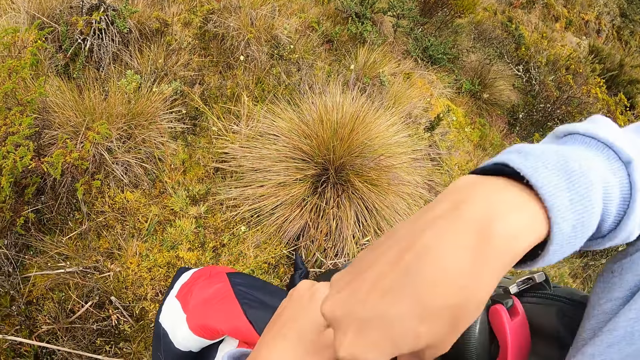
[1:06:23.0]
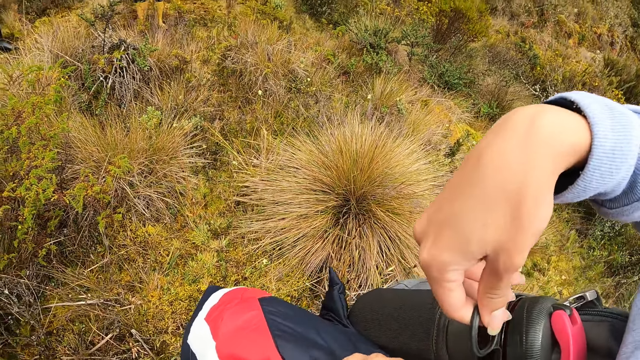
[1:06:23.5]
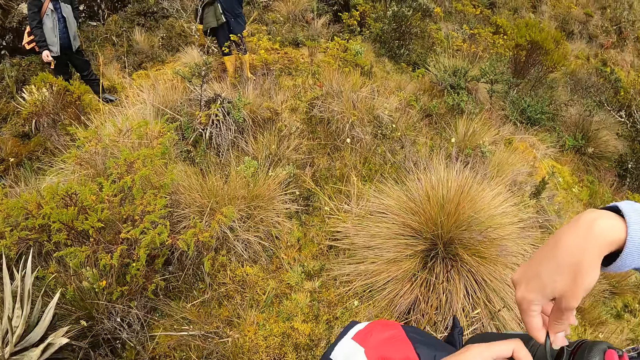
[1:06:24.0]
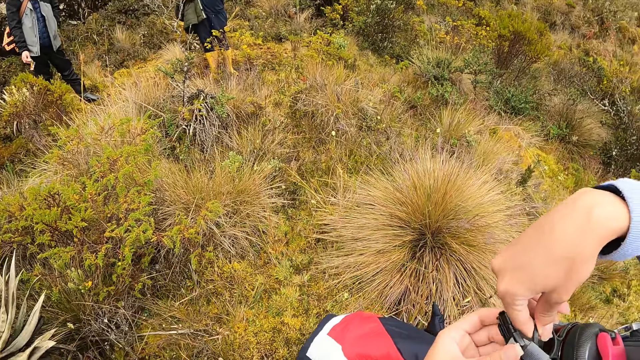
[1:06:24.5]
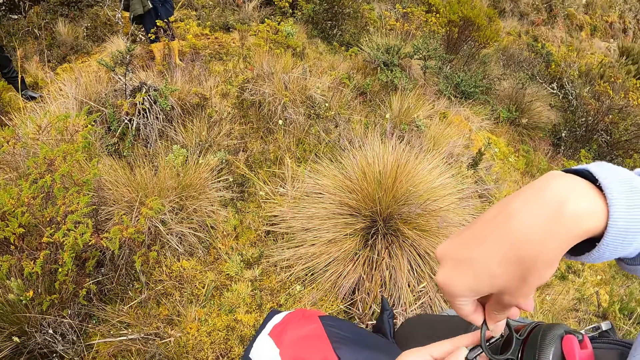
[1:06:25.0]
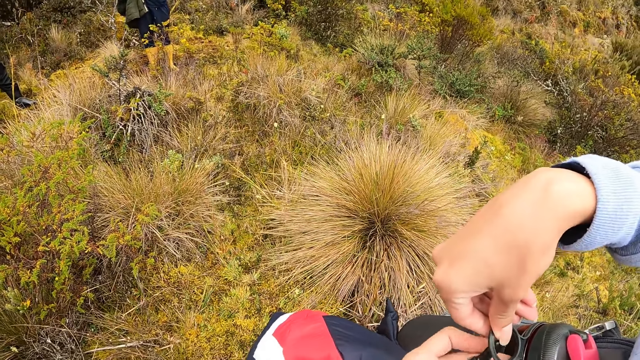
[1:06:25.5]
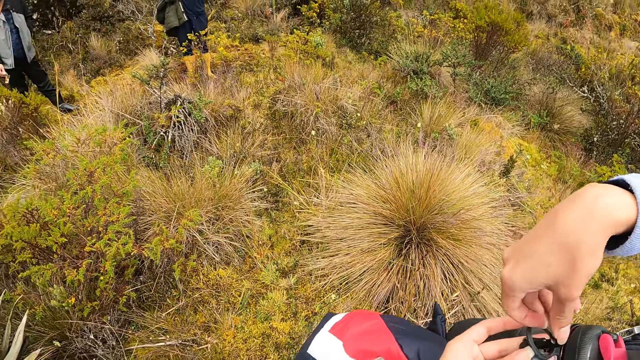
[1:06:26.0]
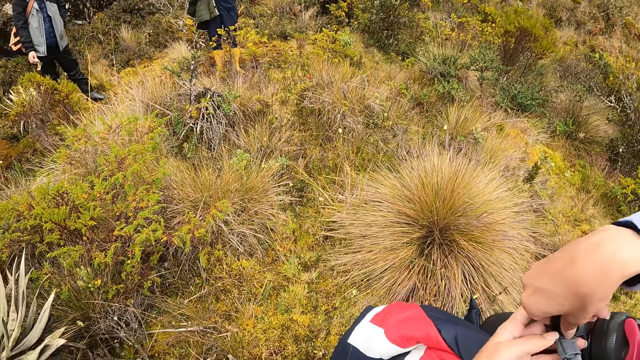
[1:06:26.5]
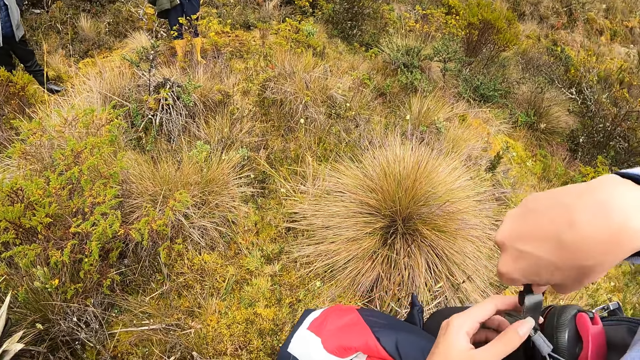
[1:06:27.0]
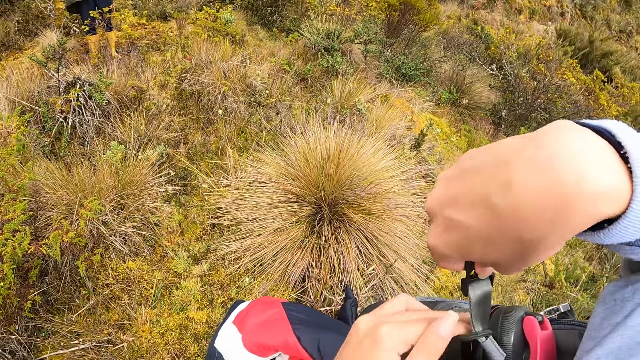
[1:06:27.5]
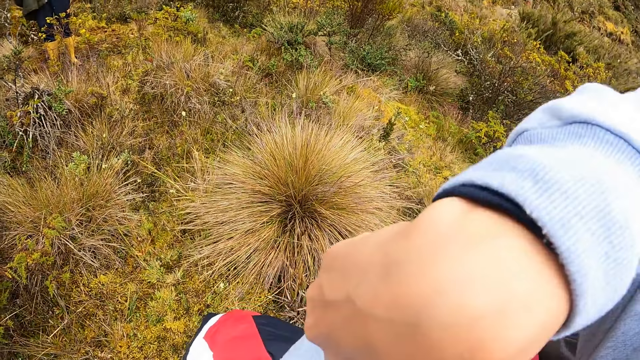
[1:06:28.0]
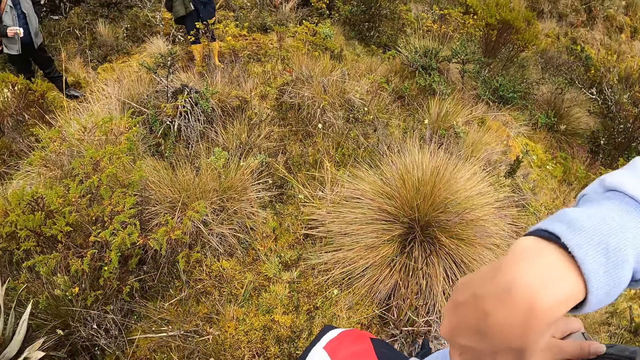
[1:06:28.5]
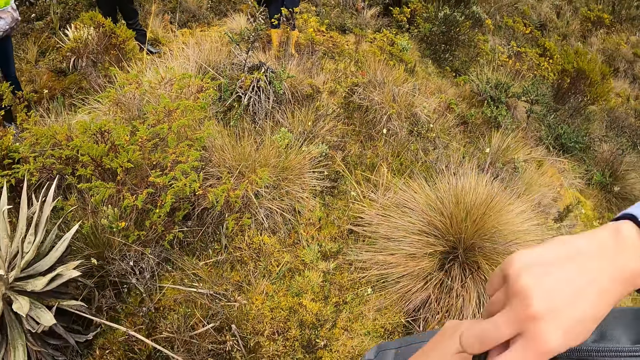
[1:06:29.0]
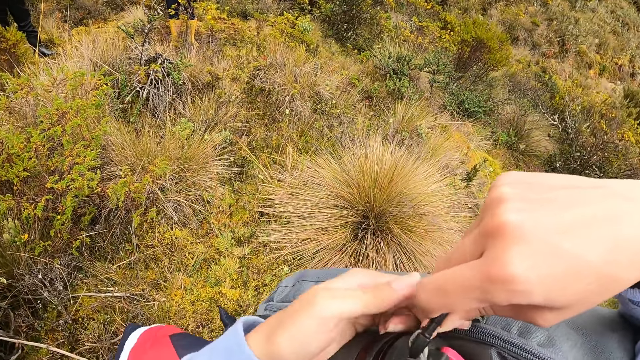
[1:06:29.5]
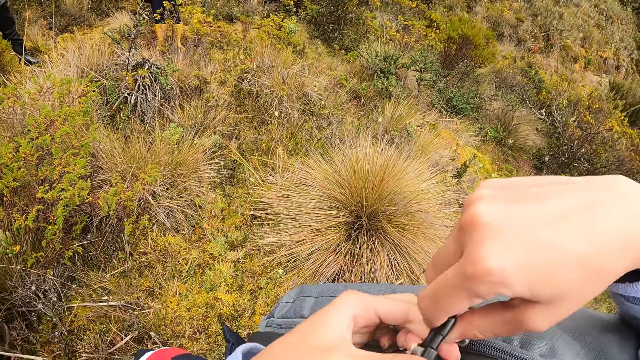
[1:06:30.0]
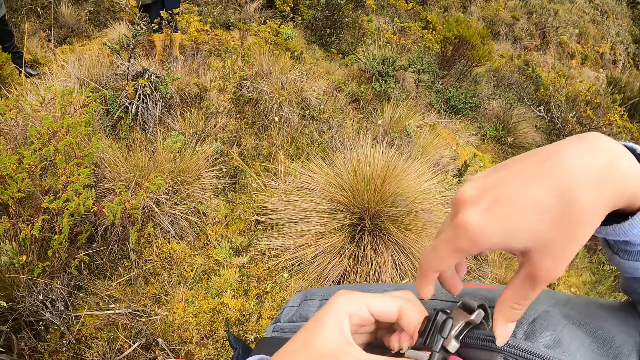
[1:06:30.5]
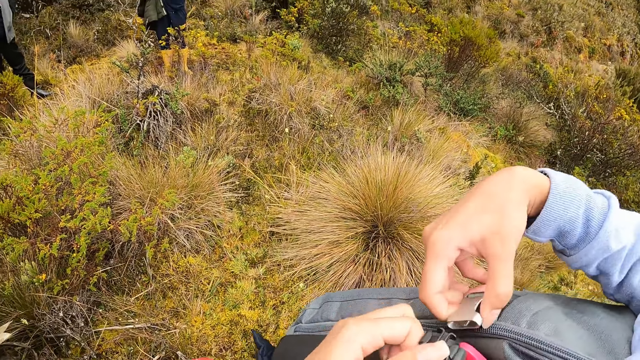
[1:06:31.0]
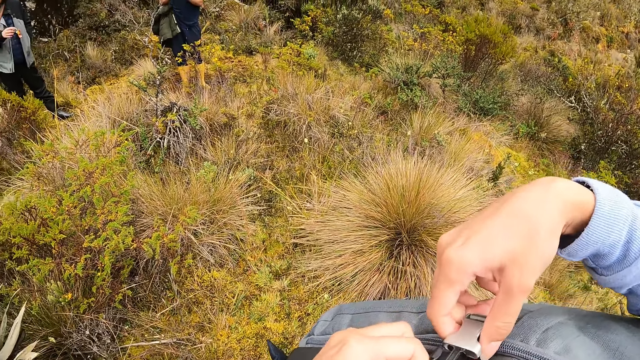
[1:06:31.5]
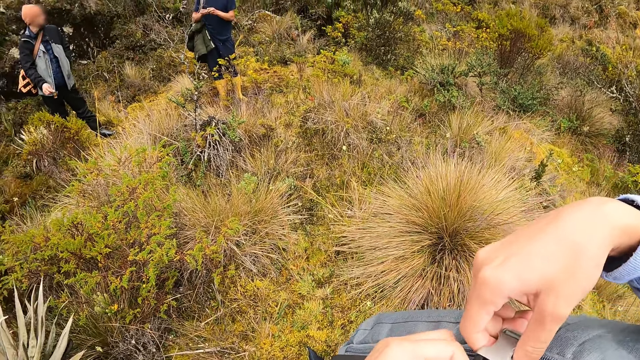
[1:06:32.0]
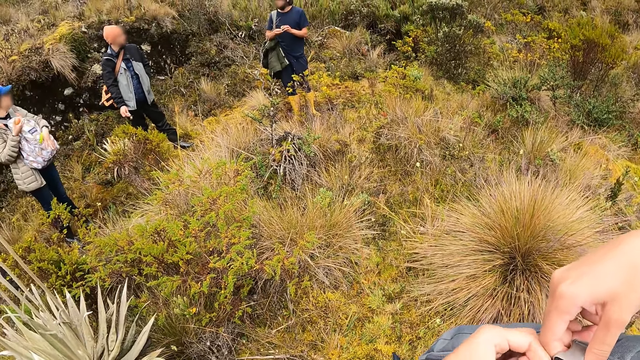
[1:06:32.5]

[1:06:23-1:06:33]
The camera wearer clips the water bottle to her bag with her hands. She tightens the bag.

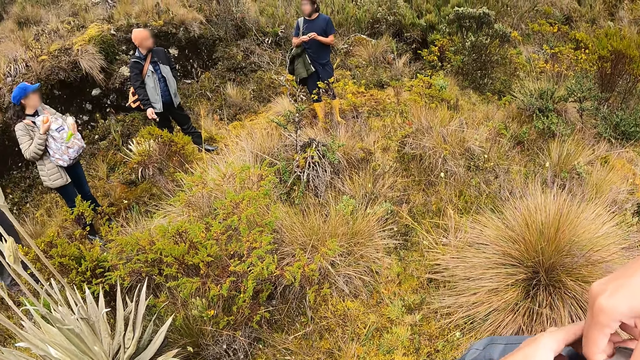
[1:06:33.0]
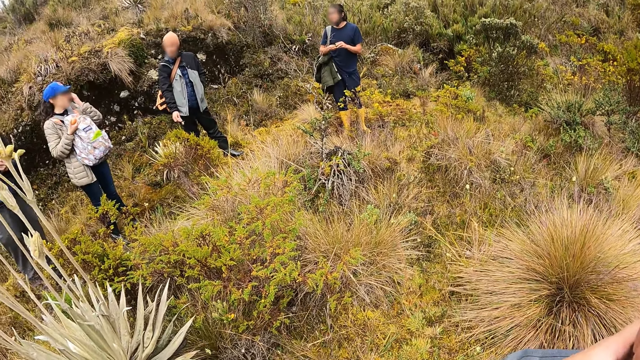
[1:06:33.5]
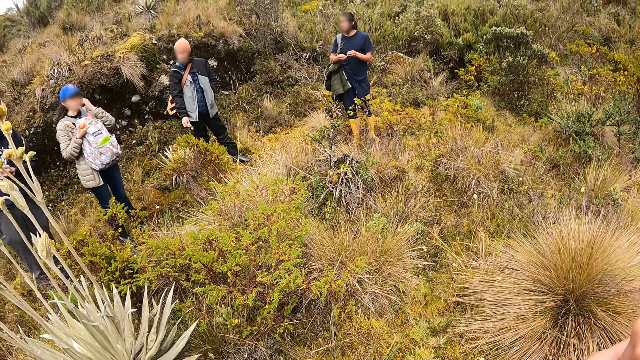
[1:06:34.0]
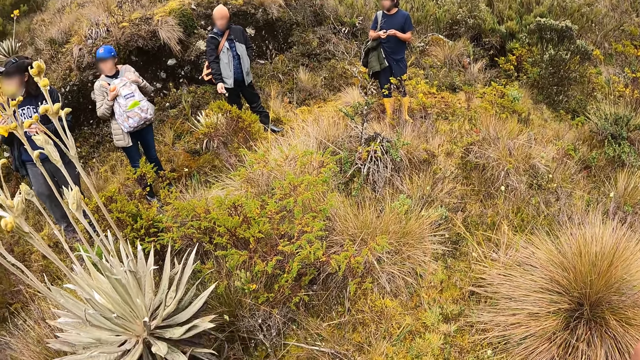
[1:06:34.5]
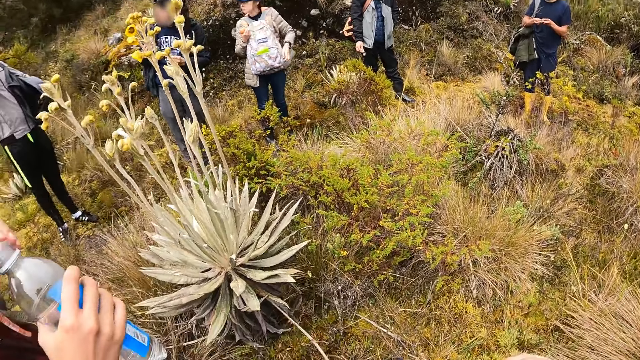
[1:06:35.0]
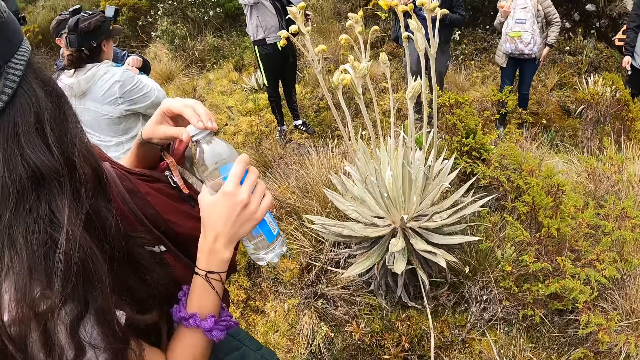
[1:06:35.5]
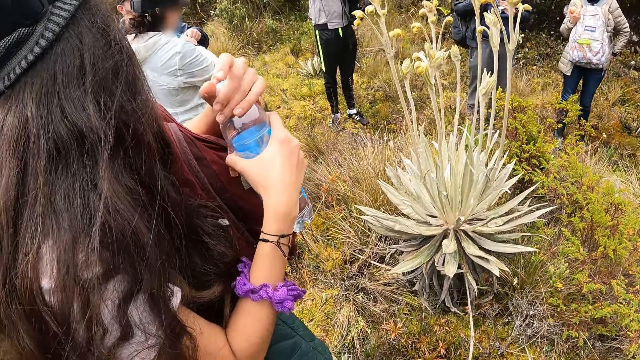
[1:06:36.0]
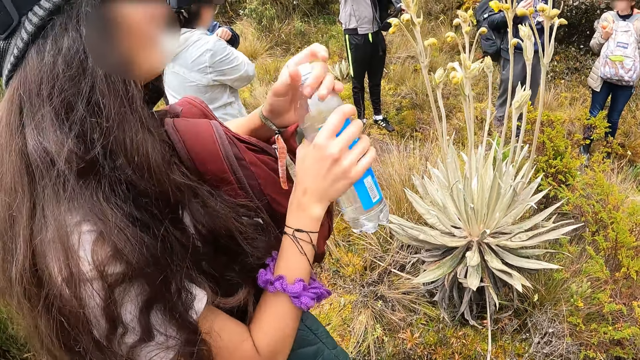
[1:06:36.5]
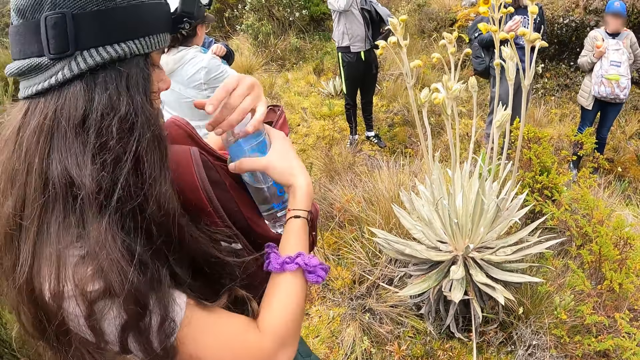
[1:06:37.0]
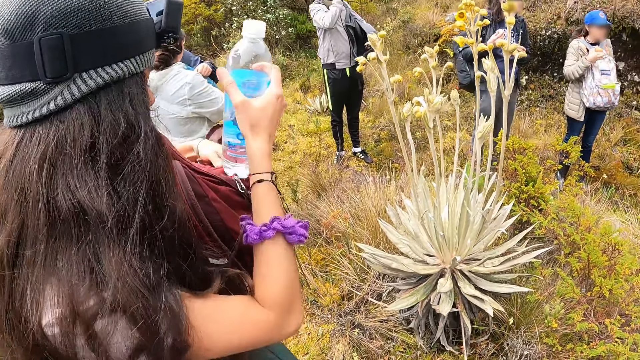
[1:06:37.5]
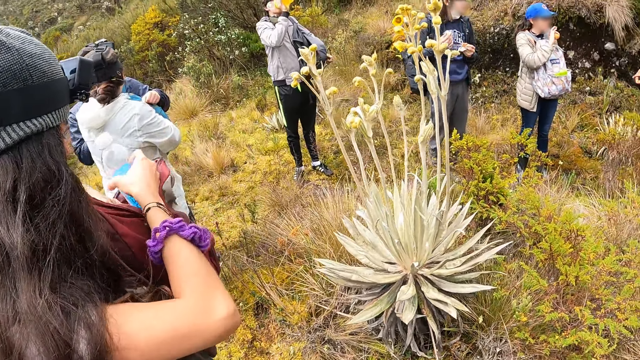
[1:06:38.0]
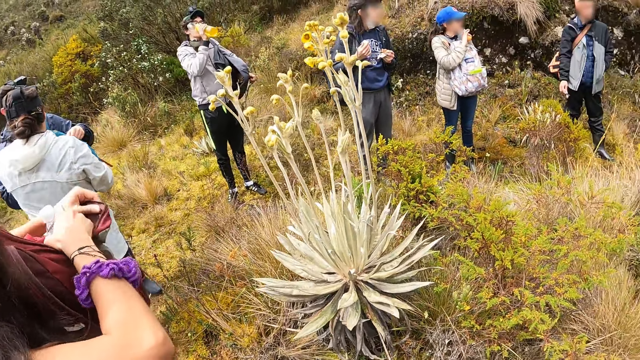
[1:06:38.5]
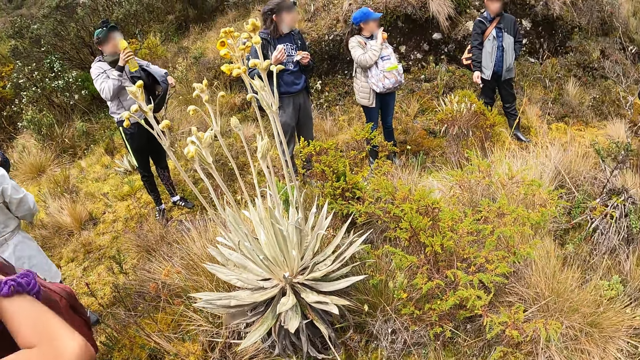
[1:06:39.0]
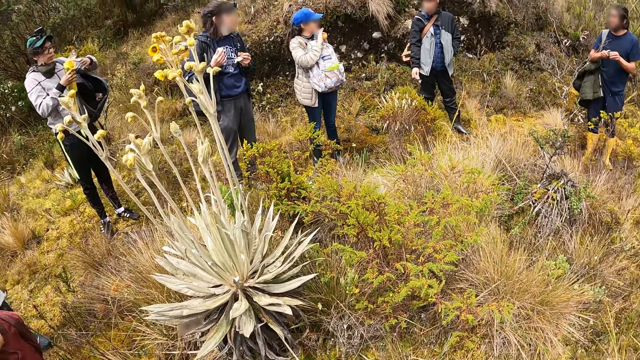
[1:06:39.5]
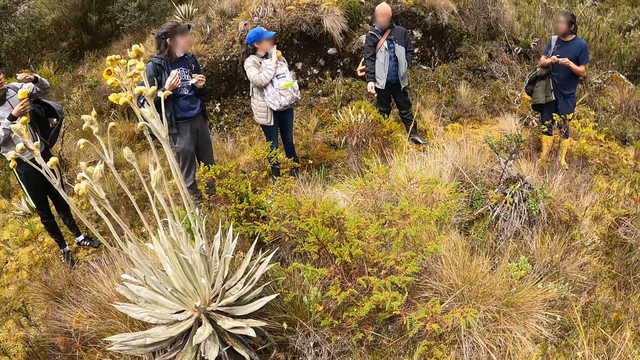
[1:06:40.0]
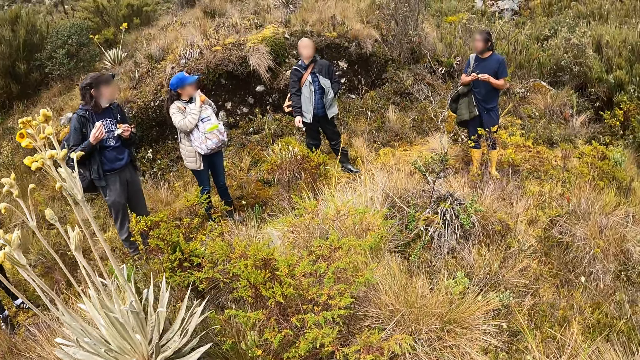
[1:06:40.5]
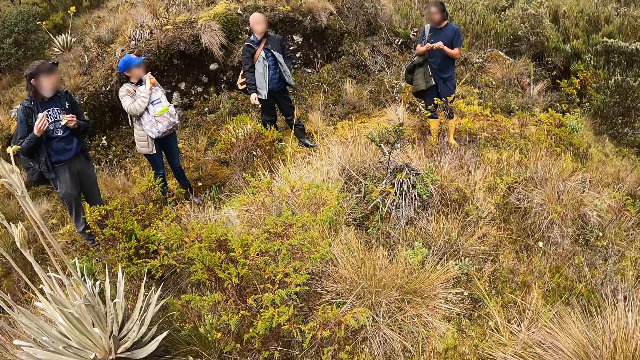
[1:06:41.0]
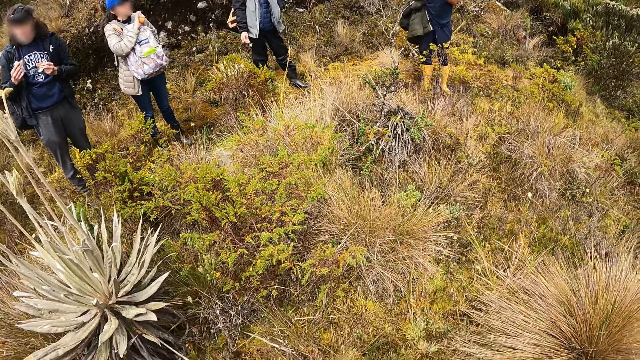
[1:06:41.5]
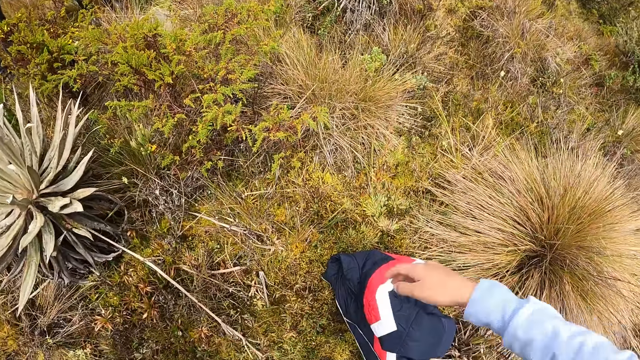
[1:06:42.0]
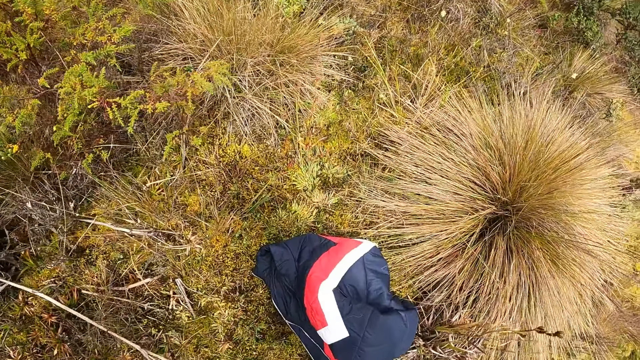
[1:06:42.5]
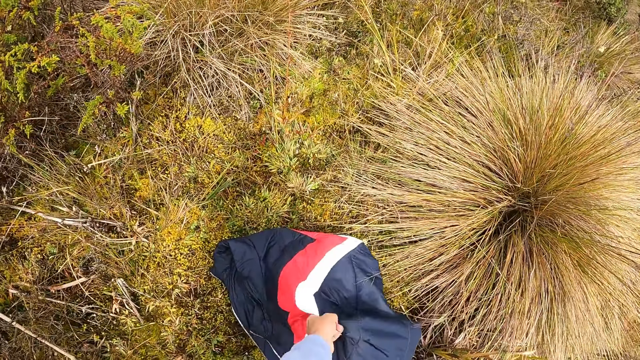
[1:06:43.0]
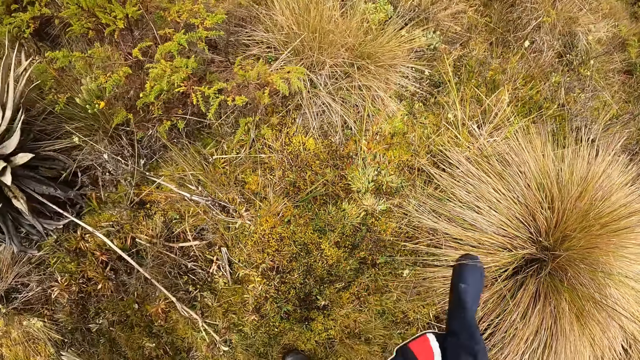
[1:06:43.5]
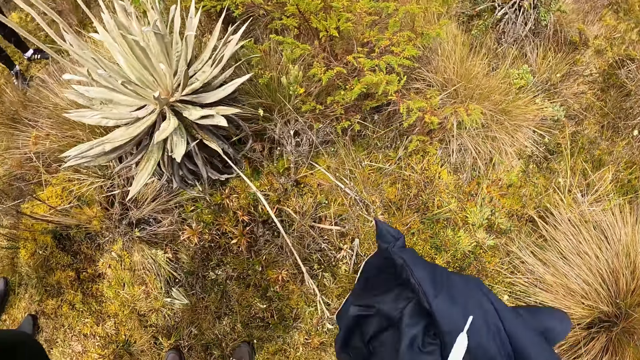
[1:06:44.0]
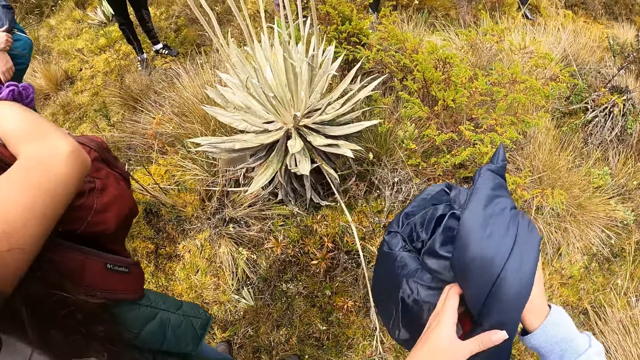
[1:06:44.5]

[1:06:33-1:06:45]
The camera wearer looks around. A woman covers a water bottle with her left hand. The woman puts the water bottle in her bag with her right hand. The camera wearer picks up a jacket from the floor with her left hand.
